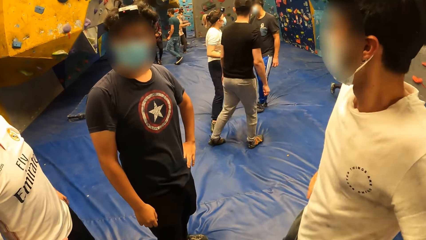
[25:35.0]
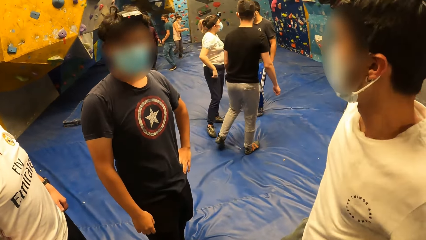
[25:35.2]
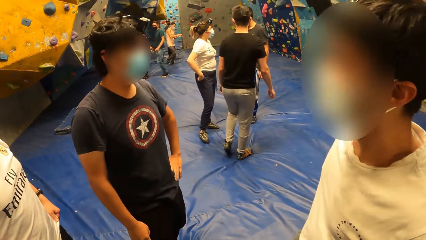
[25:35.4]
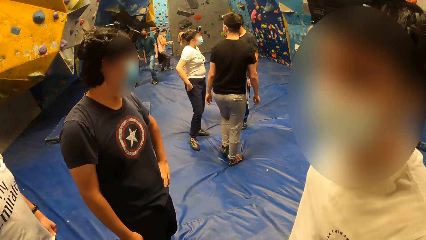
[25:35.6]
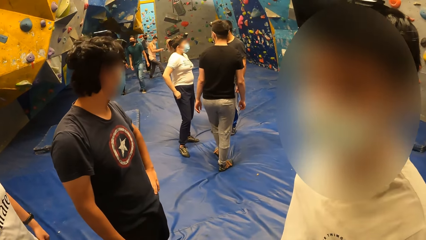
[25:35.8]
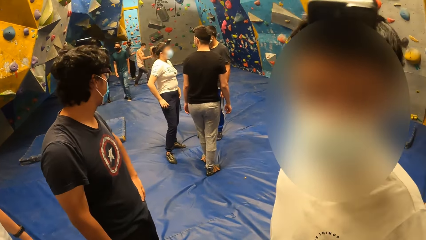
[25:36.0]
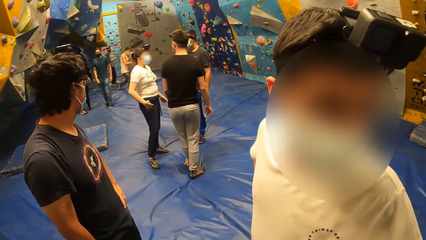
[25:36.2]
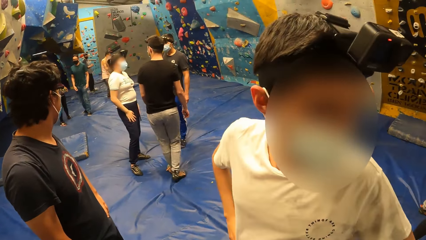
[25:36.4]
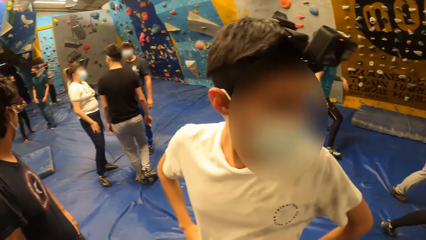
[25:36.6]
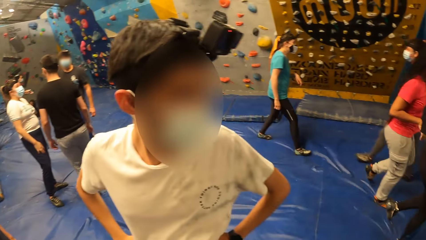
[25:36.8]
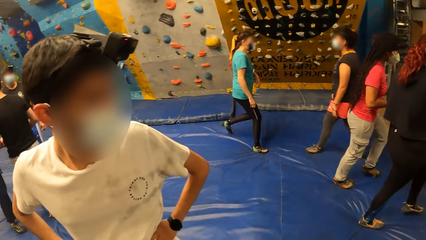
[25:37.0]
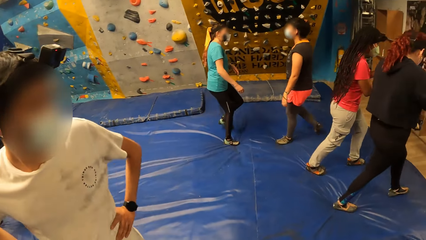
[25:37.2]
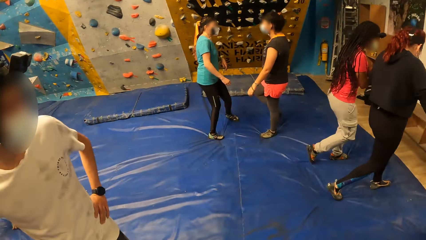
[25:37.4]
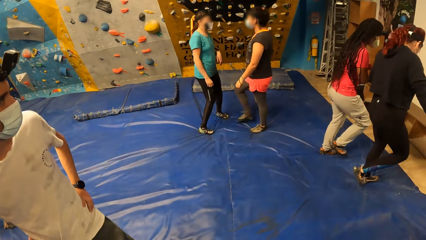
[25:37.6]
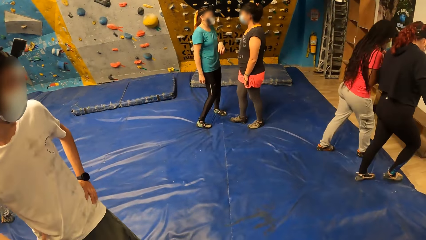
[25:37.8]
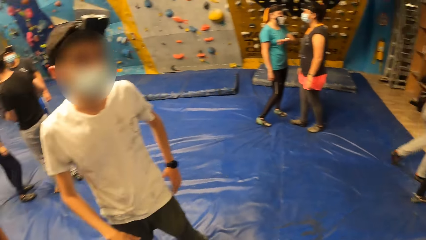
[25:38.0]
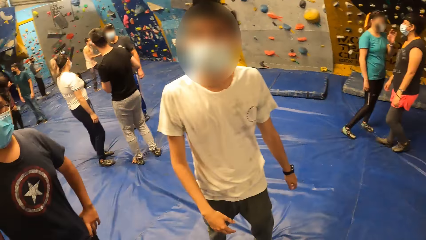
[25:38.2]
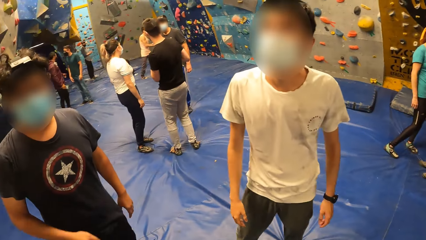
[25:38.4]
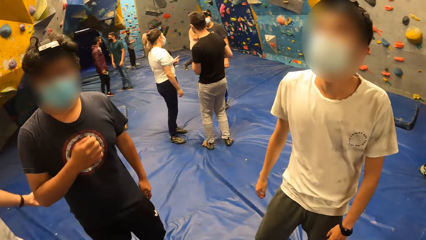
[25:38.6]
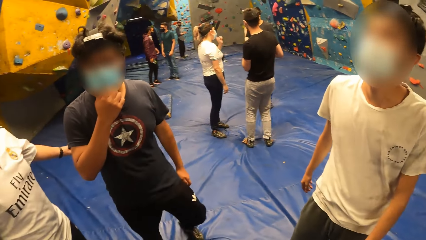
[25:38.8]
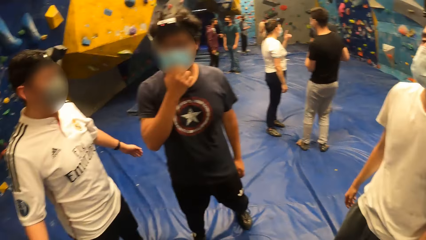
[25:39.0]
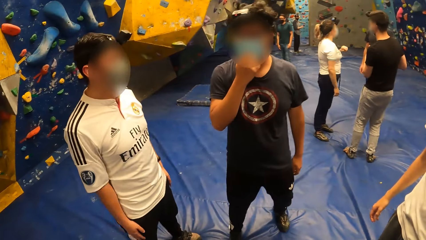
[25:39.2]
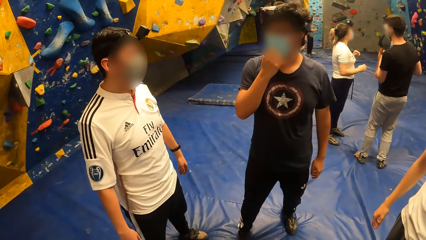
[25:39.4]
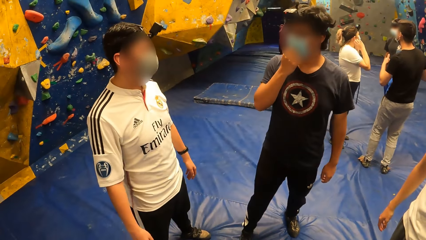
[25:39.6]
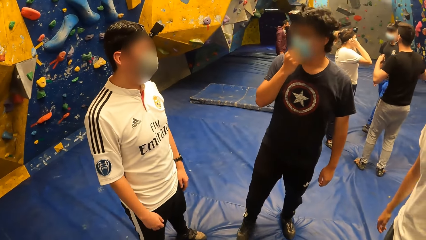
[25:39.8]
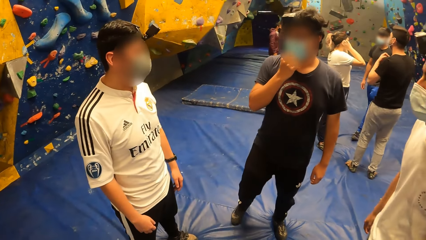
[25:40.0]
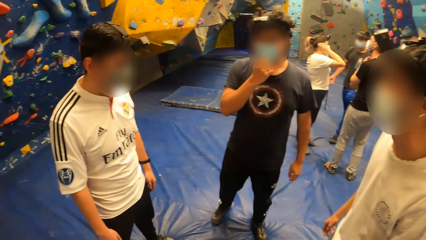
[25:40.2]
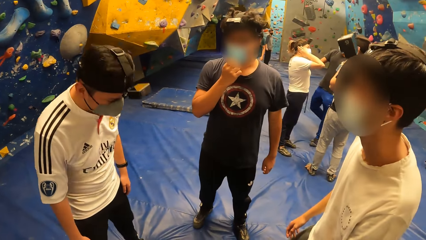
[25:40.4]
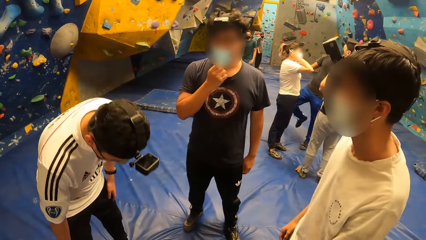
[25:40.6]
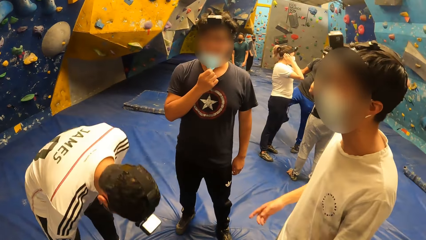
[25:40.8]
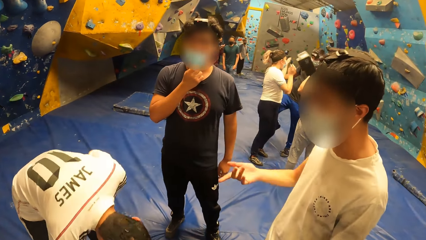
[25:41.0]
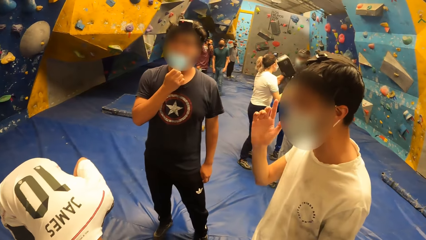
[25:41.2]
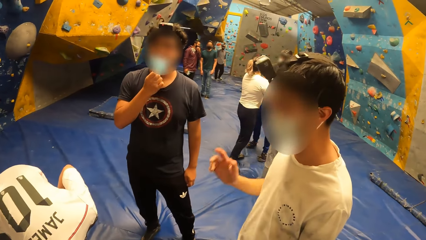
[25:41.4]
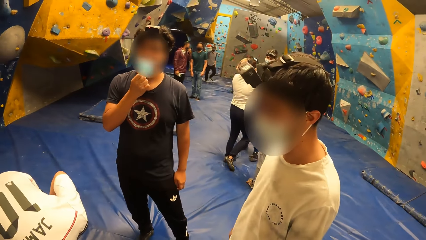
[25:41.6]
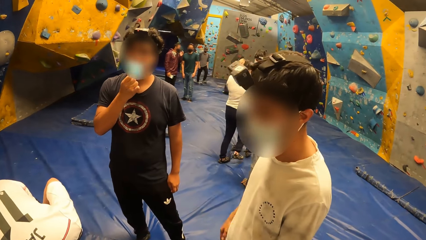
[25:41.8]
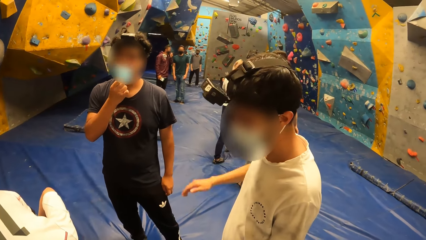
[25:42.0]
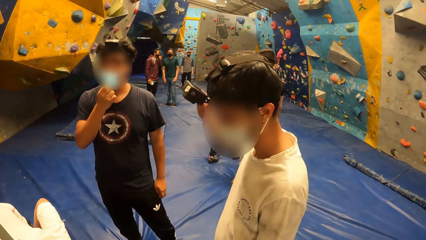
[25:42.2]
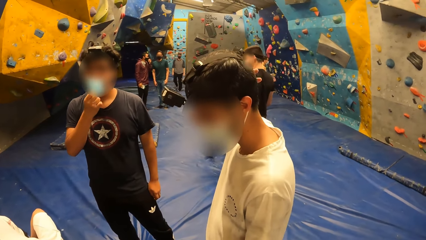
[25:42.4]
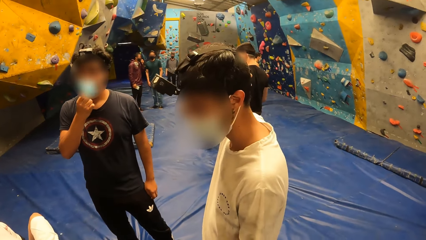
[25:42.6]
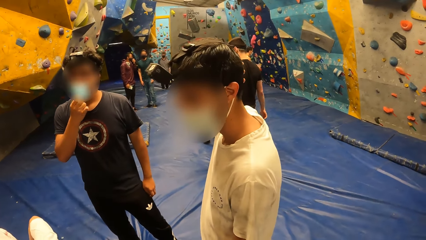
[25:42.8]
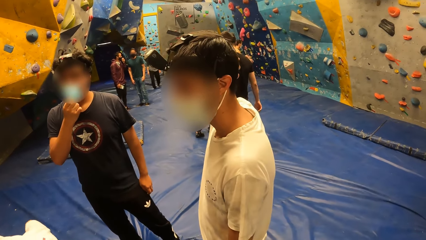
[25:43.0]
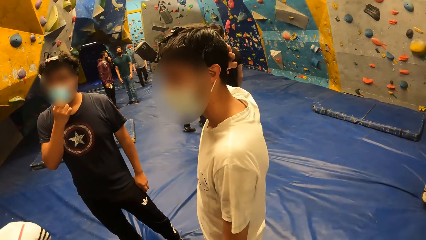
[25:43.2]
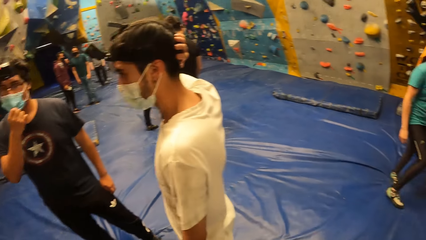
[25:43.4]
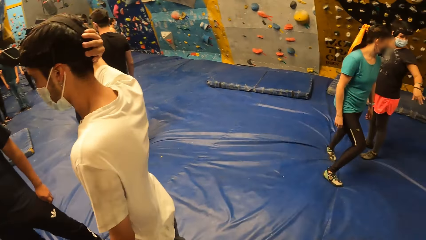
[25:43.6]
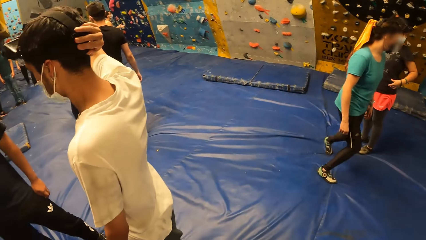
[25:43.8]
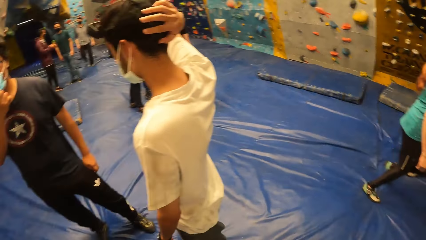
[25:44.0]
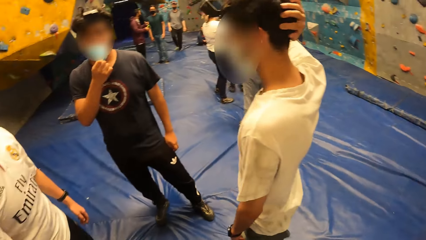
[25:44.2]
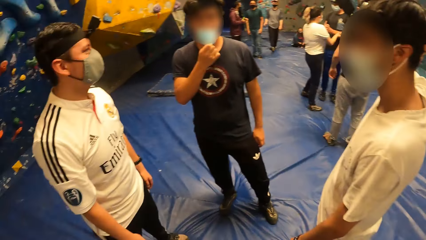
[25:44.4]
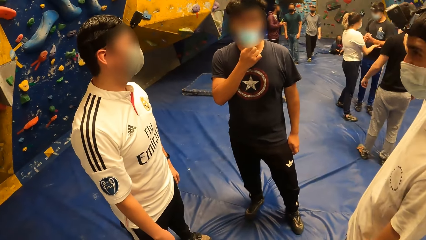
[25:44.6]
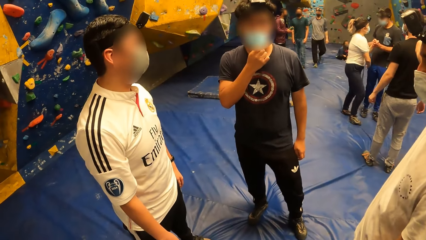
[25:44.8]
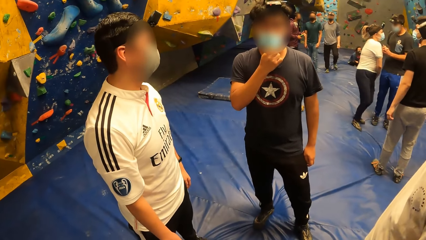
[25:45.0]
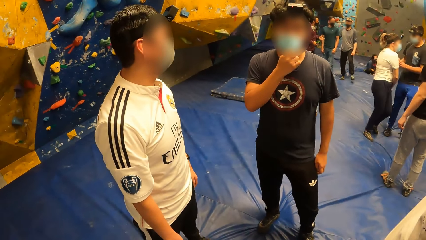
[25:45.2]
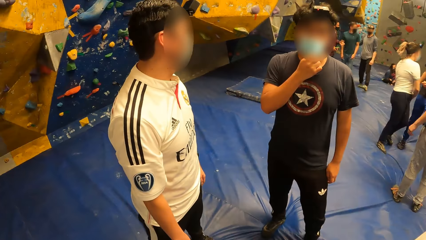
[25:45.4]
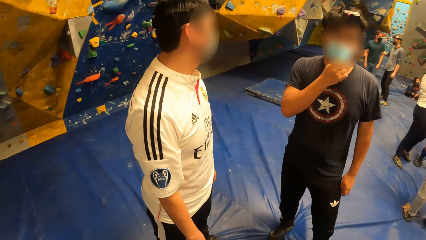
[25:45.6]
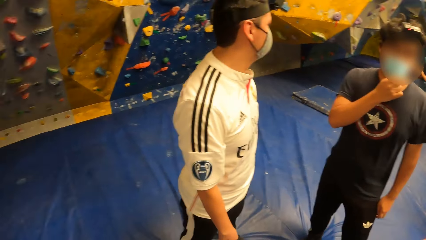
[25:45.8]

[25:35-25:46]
The woman interacts with a man and another man. A third man adjusts a nose mask on his face with his right hand.

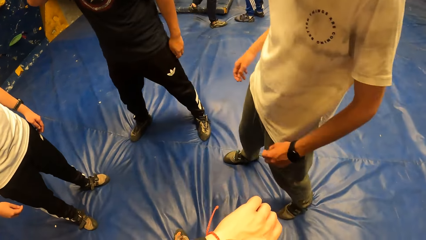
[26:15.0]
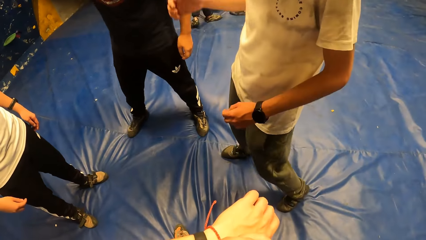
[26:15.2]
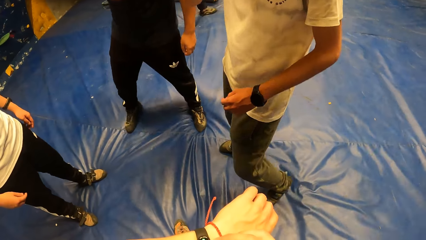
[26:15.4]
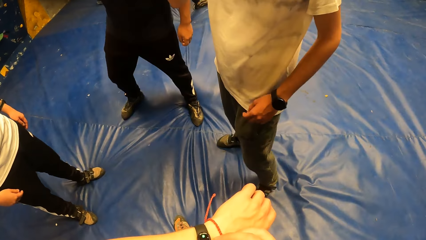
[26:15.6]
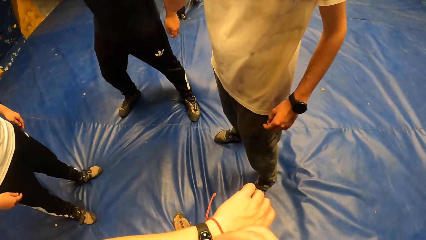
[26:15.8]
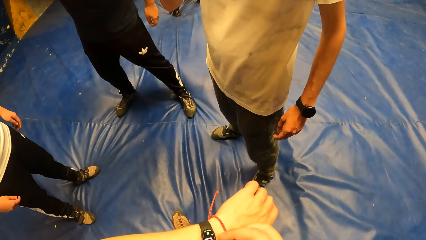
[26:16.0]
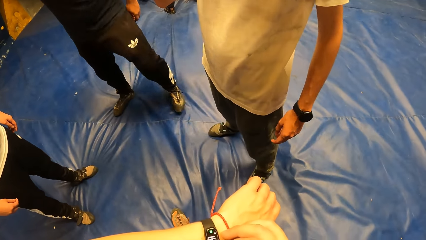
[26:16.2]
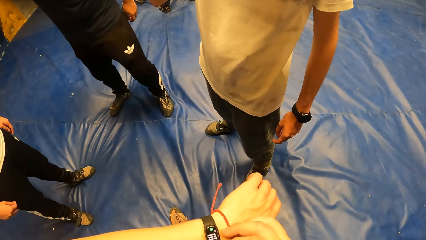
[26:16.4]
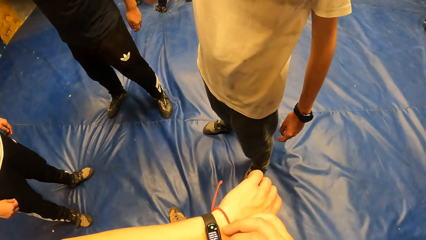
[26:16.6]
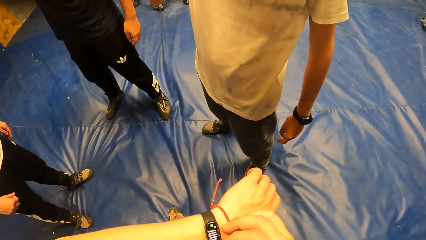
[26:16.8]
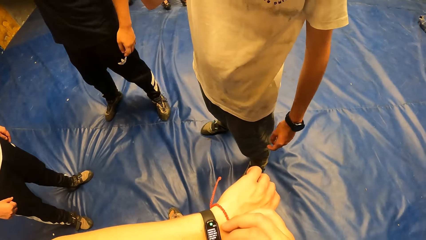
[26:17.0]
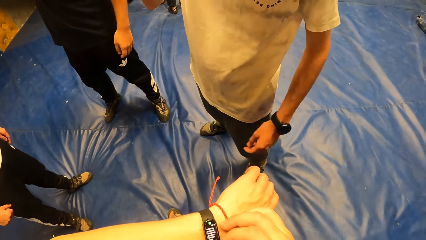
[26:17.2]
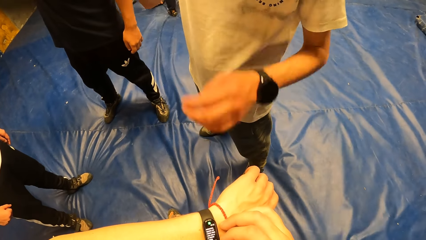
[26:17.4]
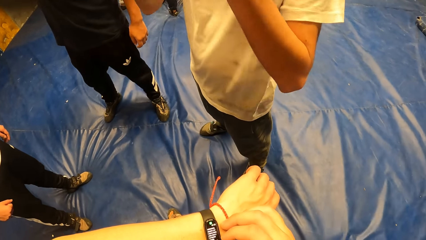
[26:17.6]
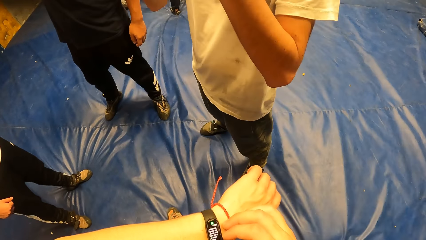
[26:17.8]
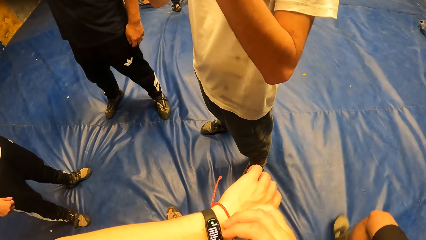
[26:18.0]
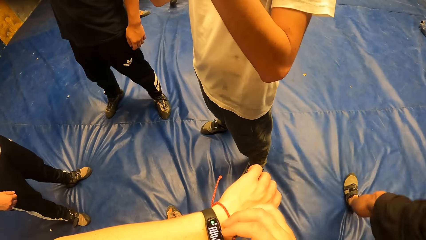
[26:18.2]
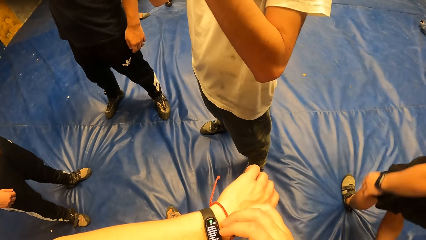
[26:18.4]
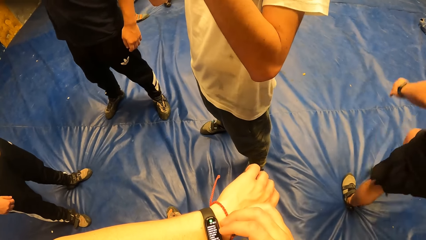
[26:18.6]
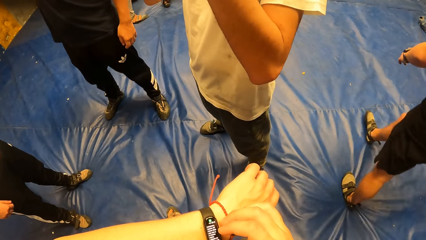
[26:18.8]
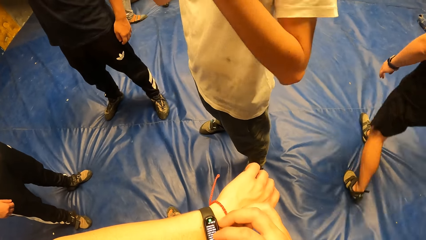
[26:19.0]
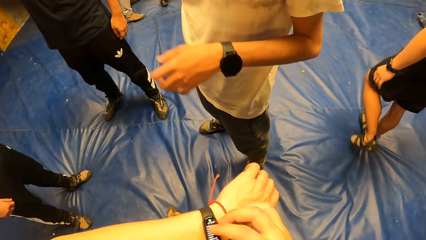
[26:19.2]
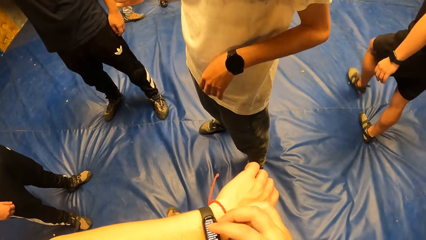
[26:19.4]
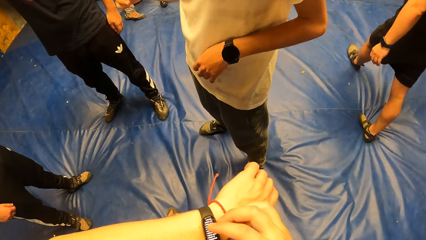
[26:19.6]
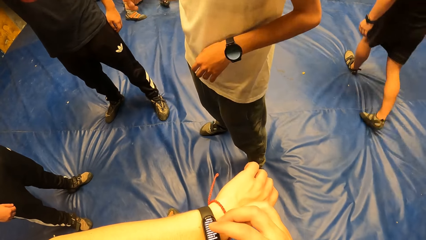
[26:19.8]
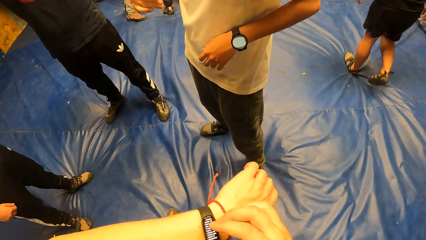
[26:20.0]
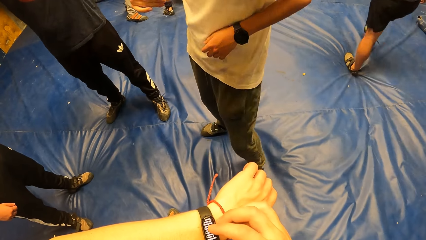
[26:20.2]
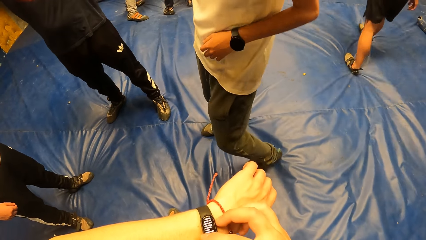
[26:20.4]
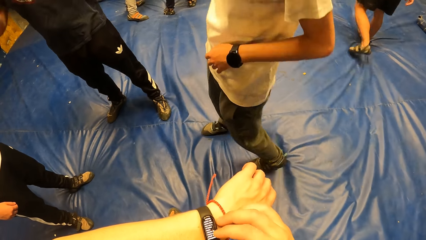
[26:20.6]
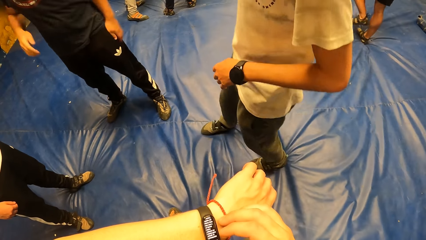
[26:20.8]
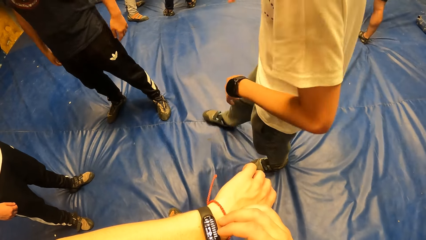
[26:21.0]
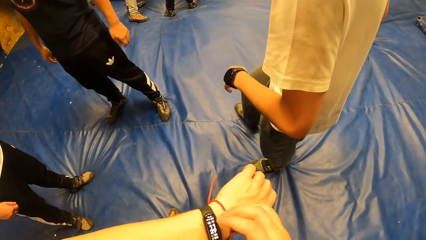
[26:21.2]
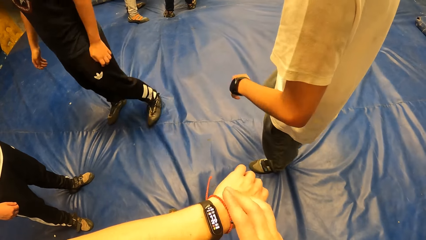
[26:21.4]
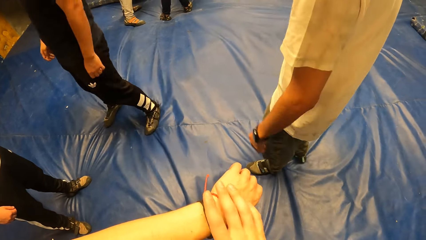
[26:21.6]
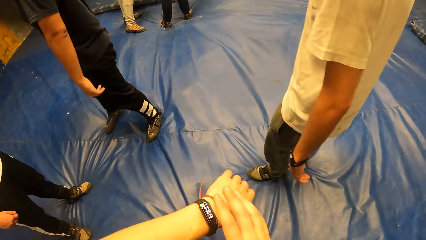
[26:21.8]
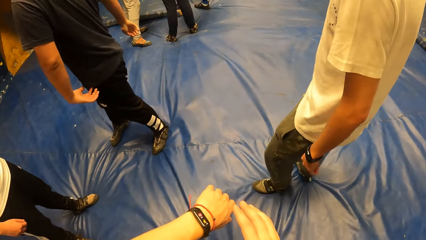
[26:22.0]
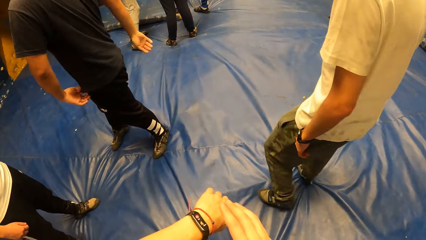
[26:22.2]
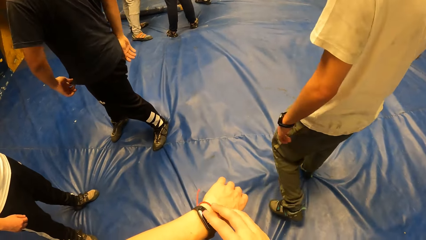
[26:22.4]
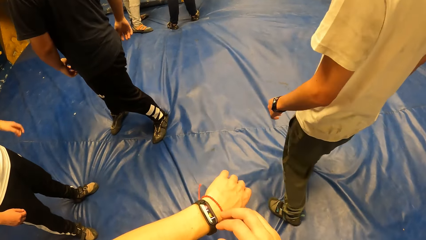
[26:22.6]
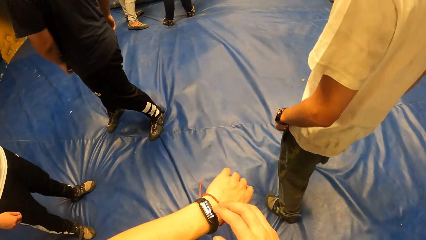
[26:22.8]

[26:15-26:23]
The camera wearer operates a wristwatch on his left hand with his right hand.
